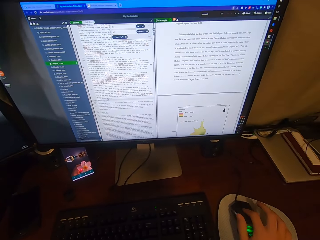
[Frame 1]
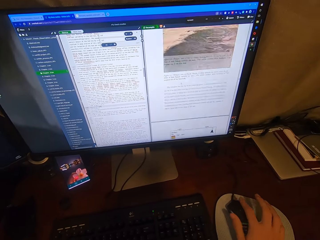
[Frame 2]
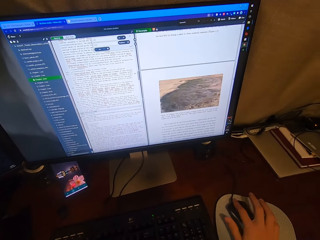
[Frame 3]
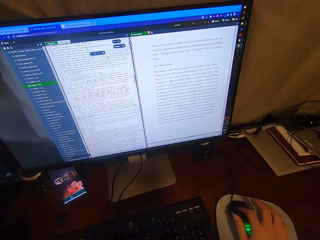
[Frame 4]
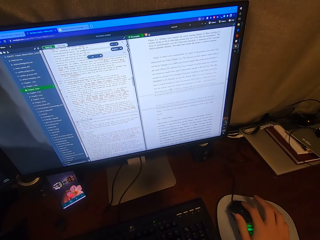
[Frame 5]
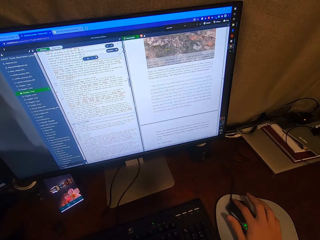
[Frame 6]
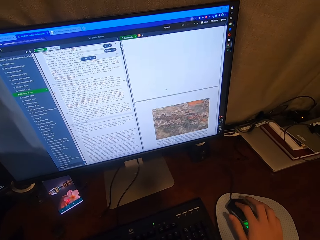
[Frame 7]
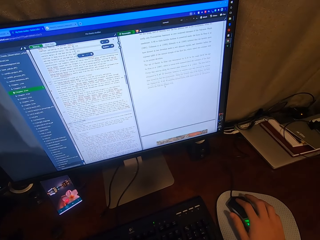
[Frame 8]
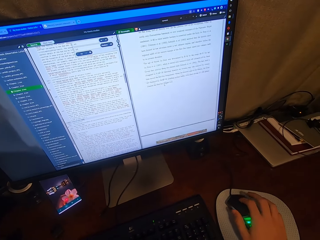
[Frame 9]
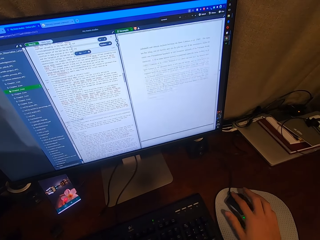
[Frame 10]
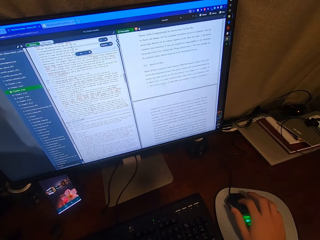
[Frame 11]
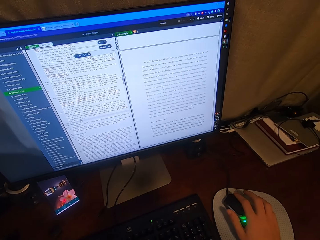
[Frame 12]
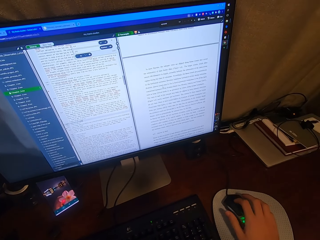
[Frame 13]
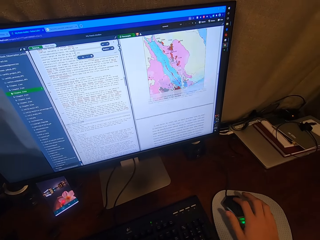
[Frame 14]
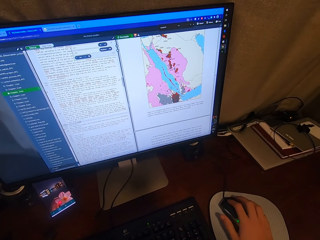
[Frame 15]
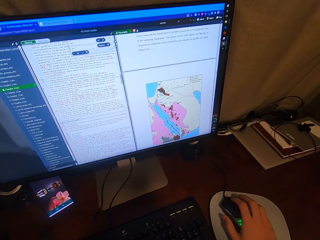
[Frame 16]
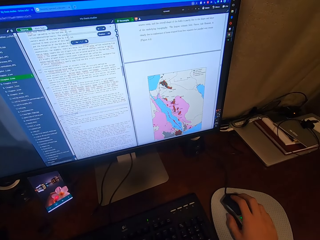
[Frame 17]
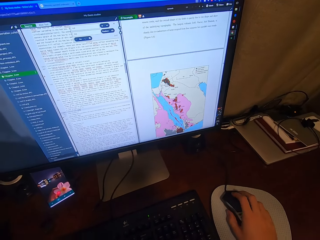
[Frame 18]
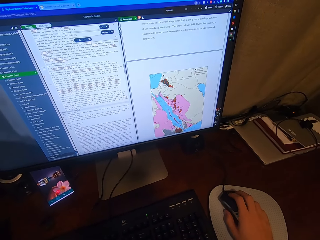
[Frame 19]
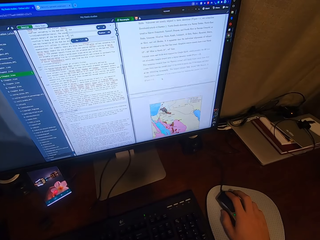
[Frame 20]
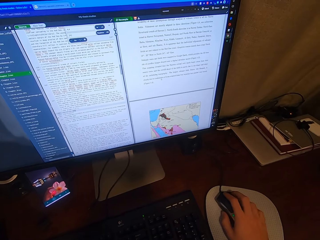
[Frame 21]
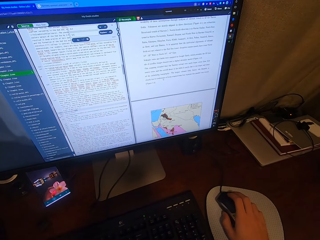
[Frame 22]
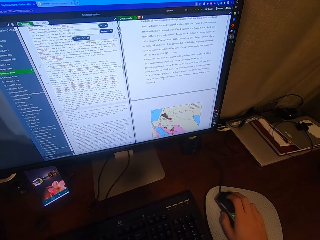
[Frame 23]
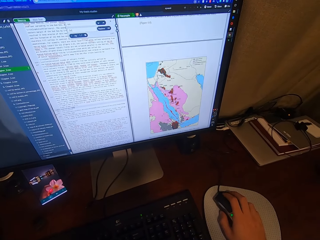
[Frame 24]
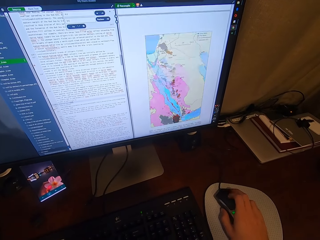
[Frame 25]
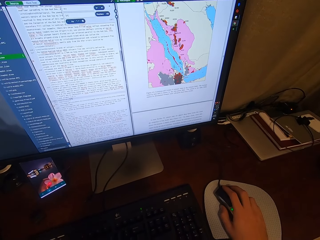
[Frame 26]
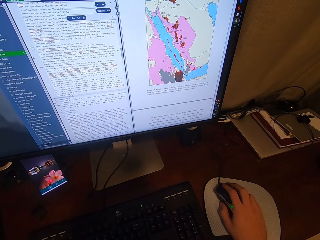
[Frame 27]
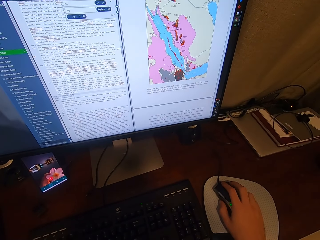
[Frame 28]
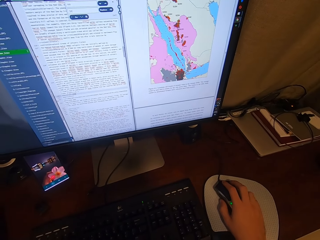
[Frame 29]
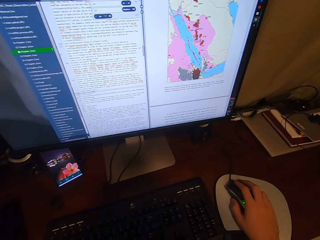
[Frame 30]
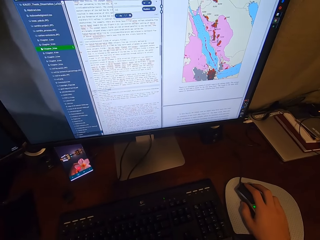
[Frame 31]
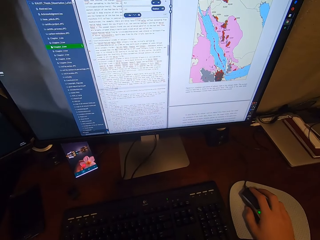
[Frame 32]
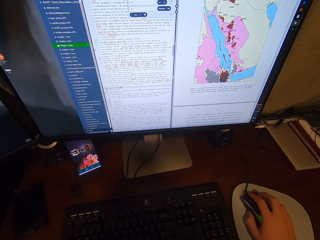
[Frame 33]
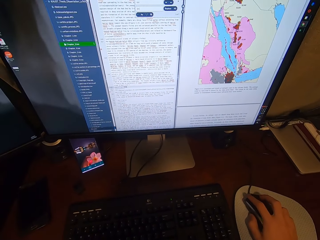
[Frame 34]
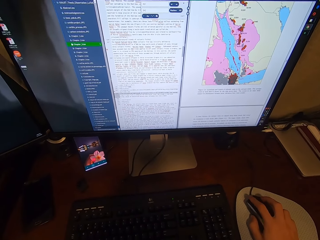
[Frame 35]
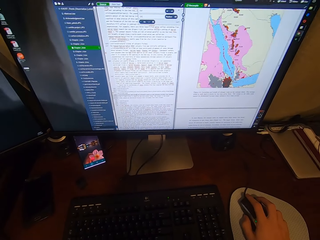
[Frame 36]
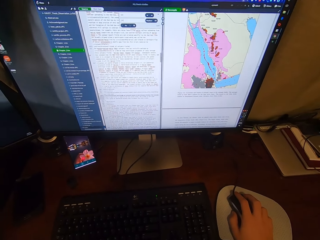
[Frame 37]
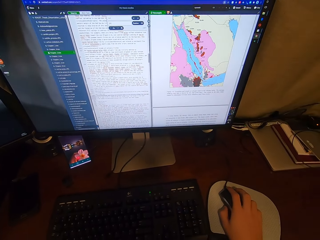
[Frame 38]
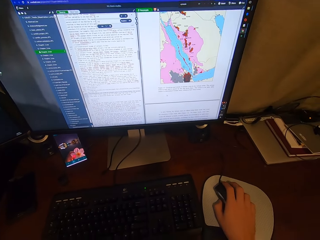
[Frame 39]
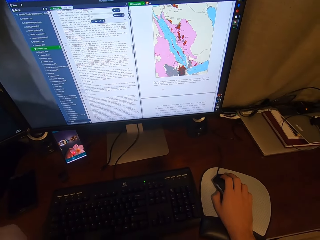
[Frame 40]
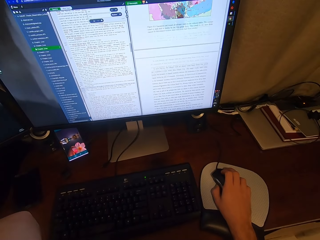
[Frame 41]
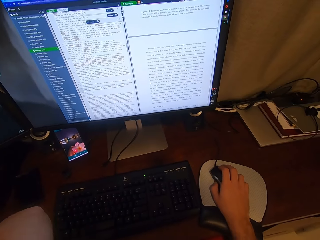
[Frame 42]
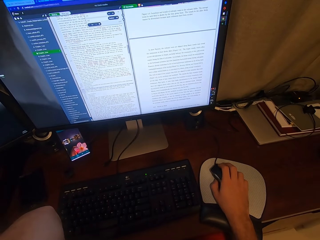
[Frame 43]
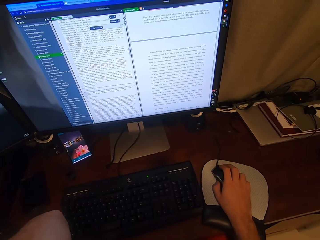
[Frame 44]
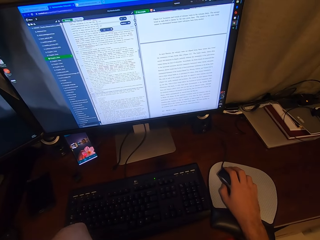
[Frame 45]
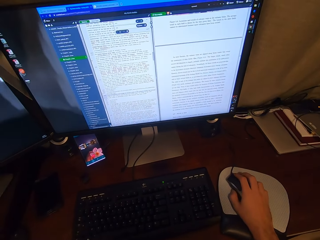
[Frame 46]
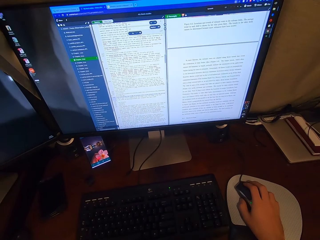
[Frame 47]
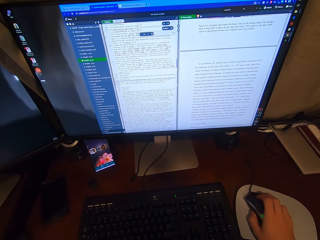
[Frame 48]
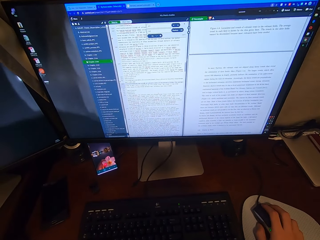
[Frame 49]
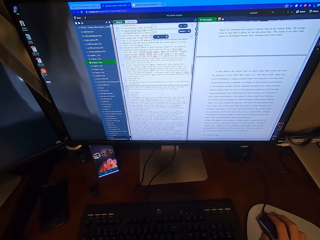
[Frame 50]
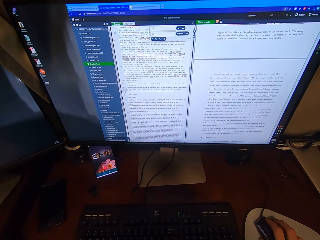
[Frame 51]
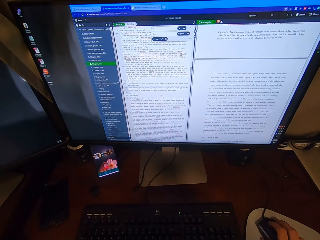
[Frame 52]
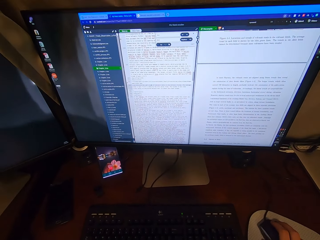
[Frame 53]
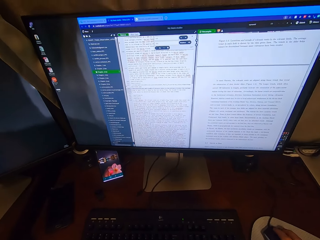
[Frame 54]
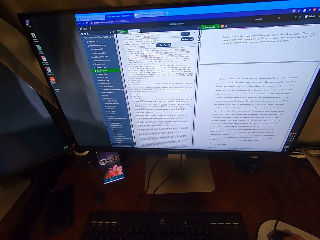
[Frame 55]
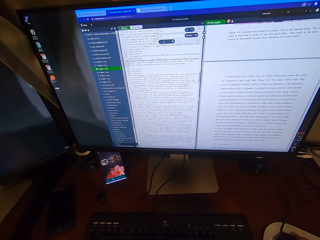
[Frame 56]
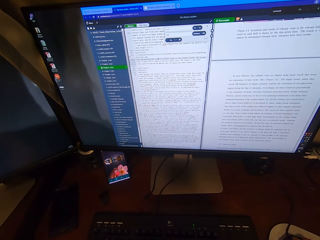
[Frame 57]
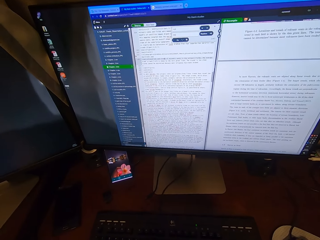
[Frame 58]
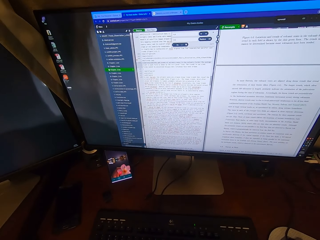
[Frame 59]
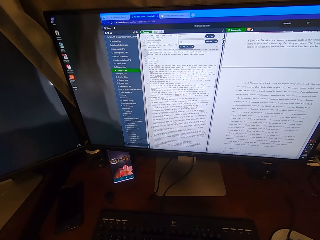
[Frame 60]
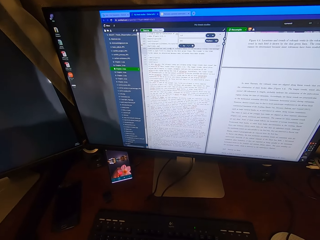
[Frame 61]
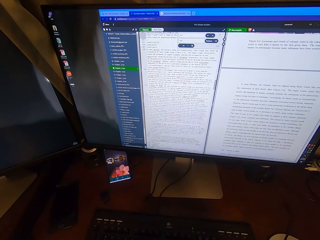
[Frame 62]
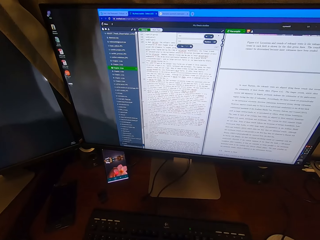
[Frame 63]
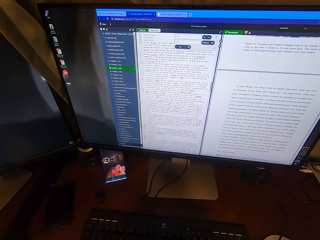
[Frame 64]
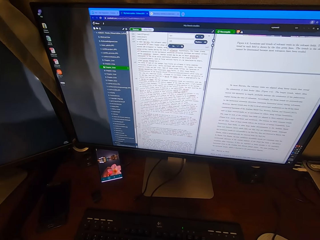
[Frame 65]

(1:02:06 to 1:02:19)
The camera wearer clicks on the USB mouse attached to the desktop computer with his right hand and scrolls on the USB mouse attached to the desktop computer with his right hand.

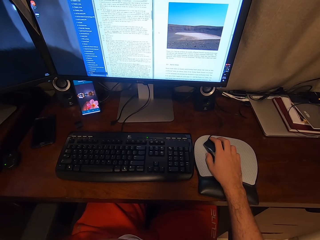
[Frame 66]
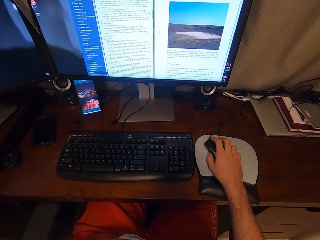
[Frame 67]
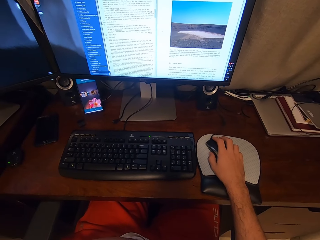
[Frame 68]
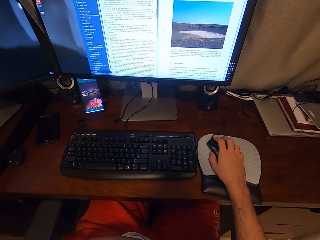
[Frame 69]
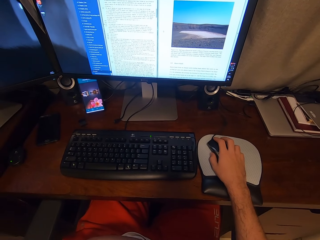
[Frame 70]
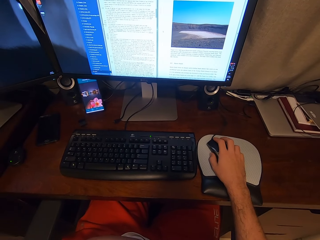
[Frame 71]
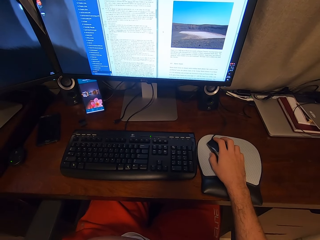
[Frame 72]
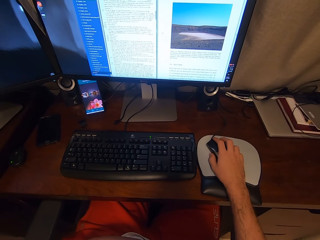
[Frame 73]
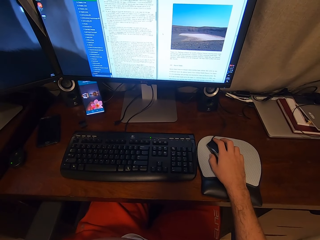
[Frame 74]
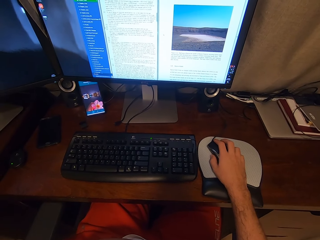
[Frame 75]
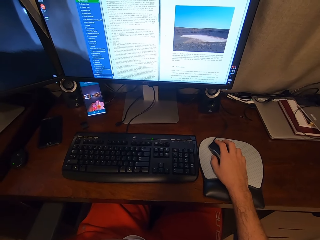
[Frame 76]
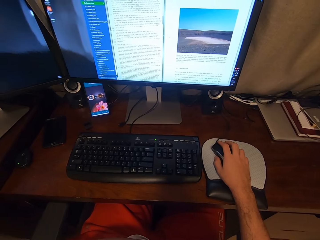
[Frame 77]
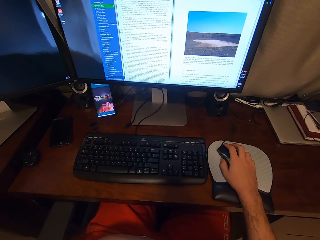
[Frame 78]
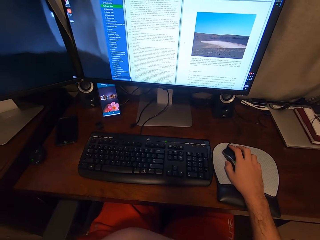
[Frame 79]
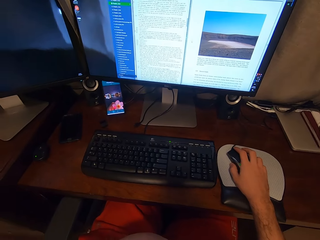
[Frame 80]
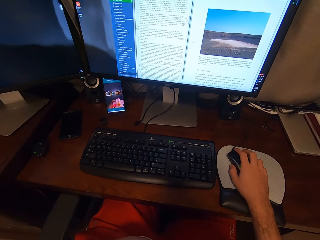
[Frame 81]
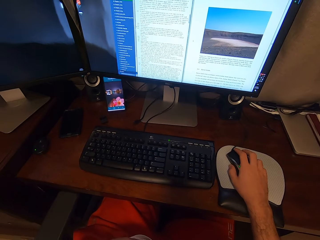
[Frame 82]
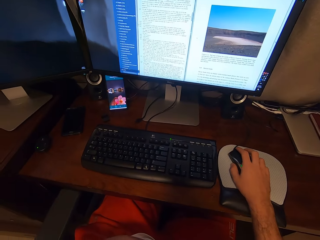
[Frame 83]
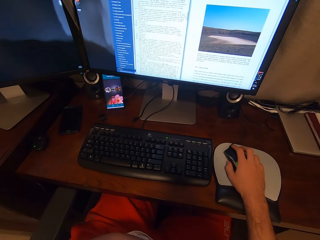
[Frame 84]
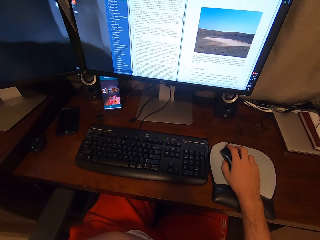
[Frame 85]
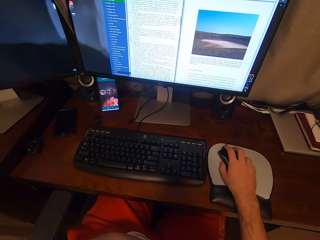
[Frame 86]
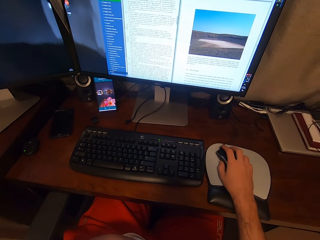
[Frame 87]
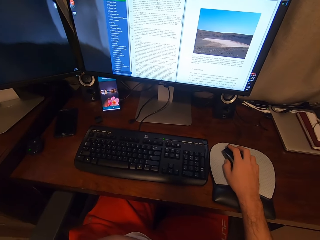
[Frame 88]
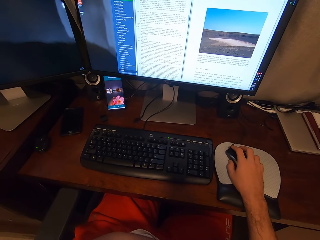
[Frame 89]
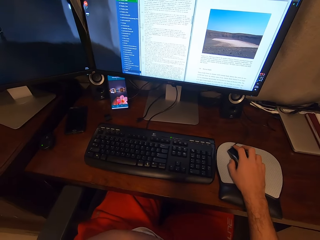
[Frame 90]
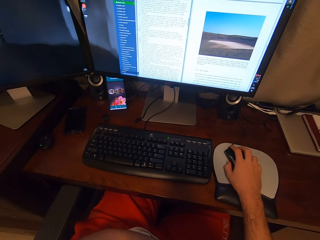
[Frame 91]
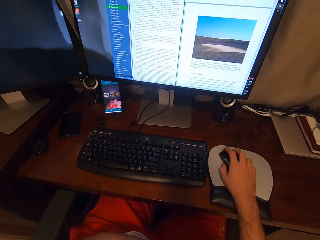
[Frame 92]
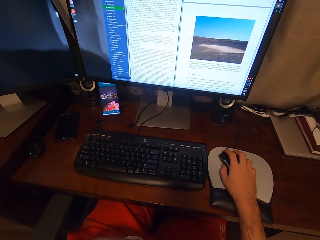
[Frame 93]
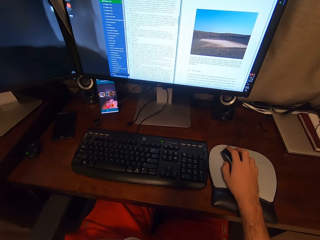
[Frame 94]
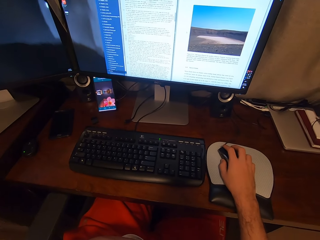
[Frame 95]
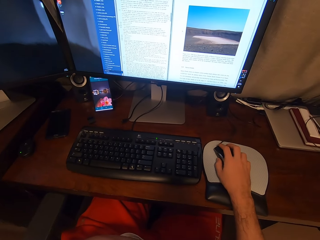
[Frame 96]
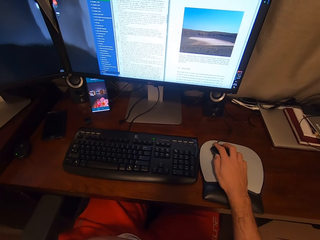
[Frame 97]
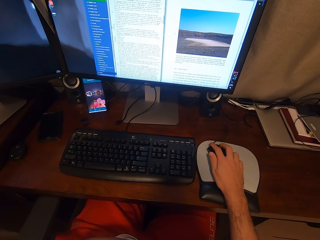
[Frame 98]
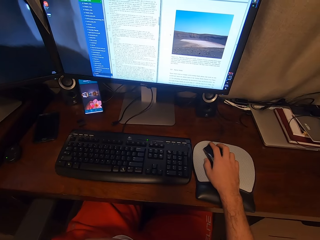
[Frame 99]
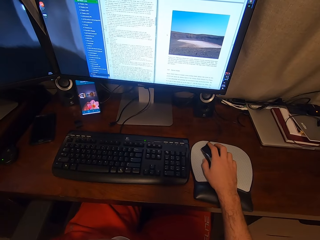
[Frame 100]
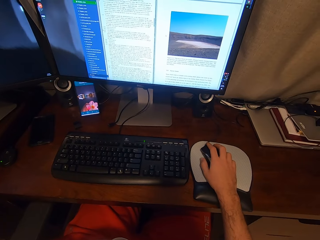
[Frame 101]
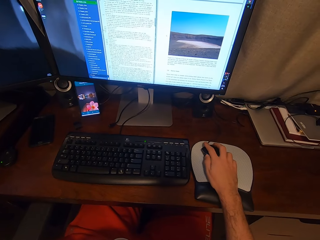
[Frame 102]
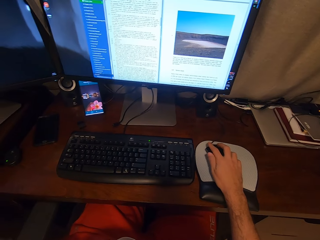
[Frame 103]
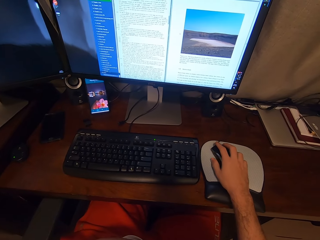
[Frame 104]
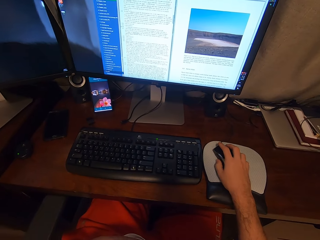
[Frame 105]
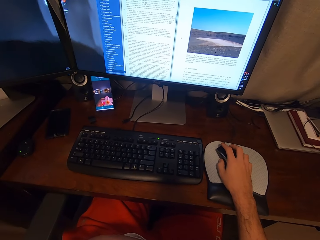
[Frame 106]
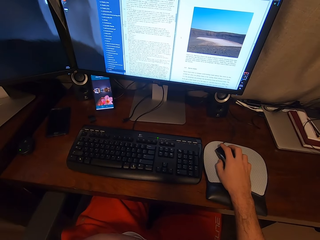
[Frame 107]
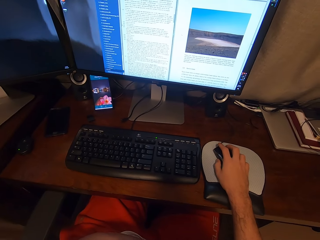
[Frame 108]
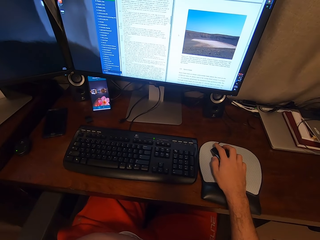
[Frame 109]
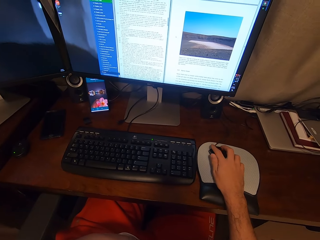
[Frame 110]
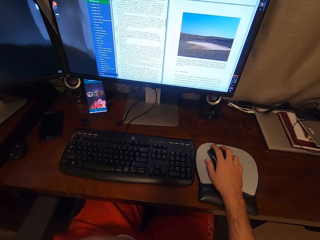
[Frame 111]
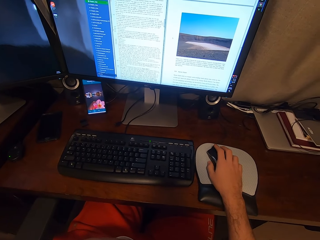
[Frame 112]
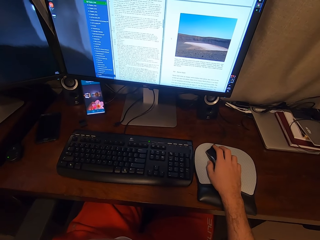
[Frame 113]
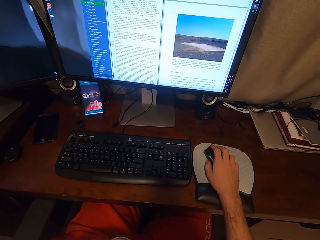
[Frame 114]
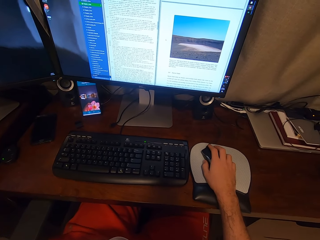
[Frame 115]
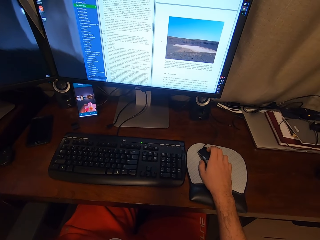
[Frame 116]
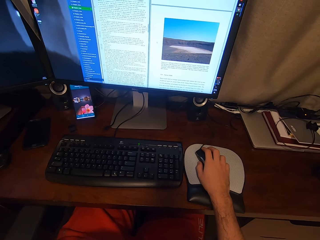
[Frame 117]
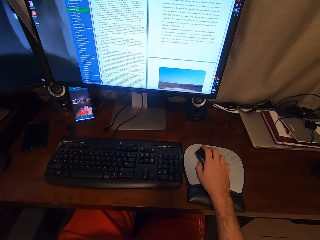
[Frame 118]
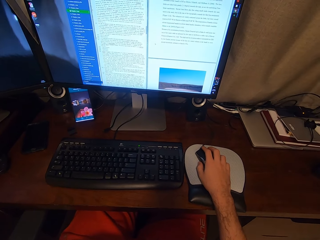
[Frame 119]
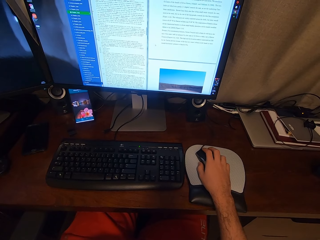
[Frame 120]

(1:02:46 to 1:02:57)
The camera wearer looks at the computer.
